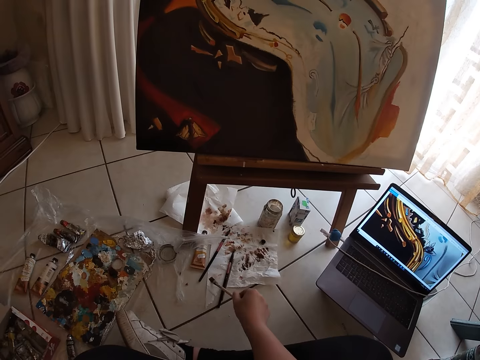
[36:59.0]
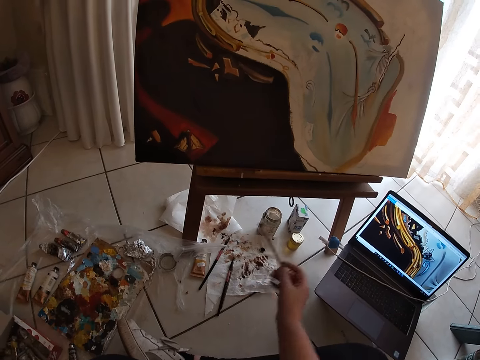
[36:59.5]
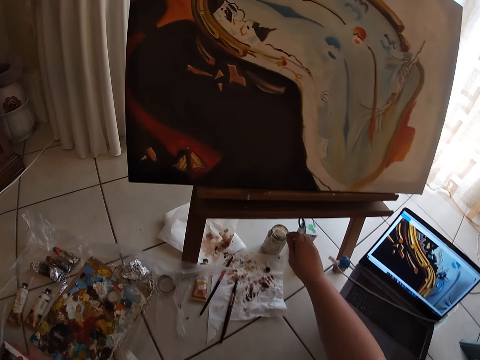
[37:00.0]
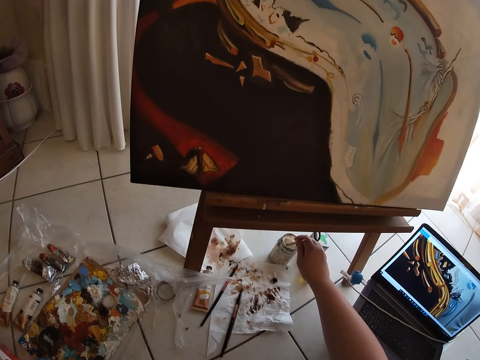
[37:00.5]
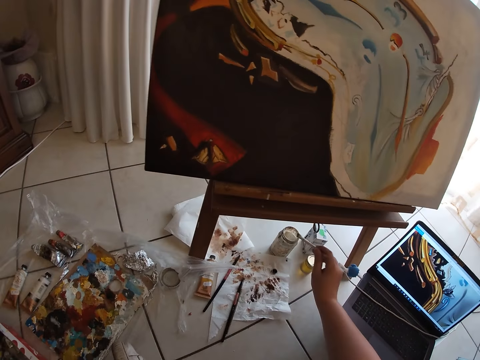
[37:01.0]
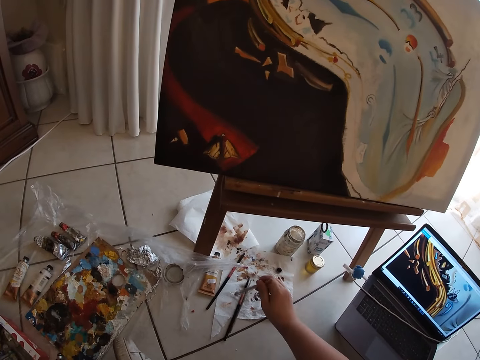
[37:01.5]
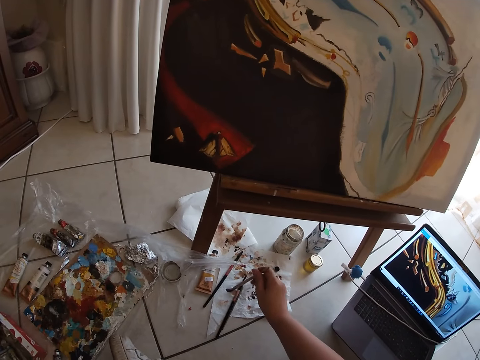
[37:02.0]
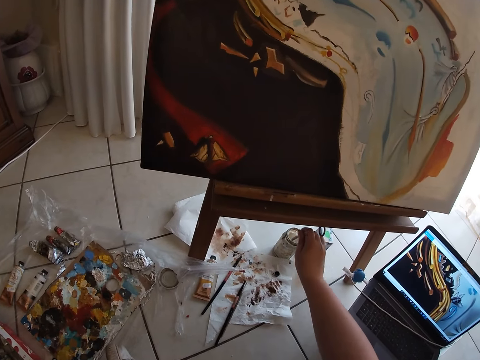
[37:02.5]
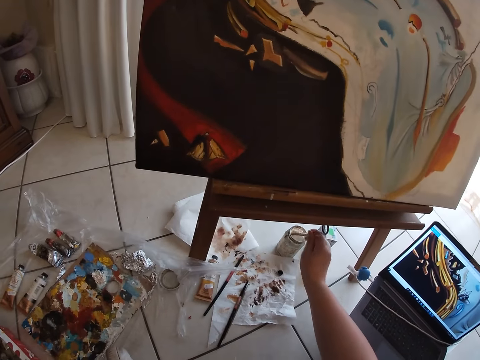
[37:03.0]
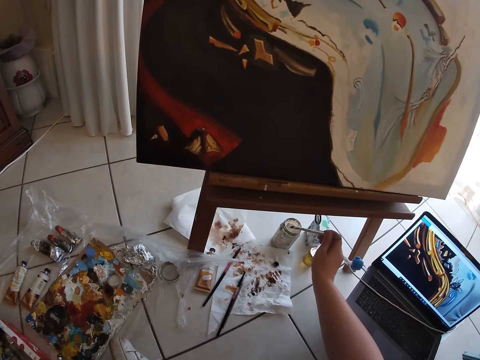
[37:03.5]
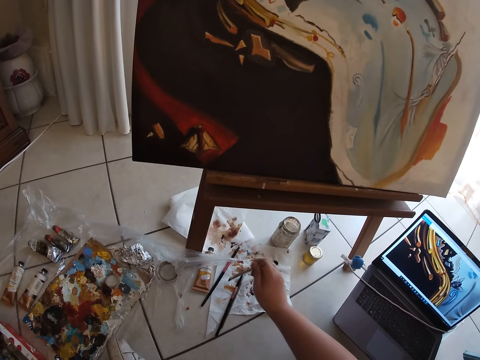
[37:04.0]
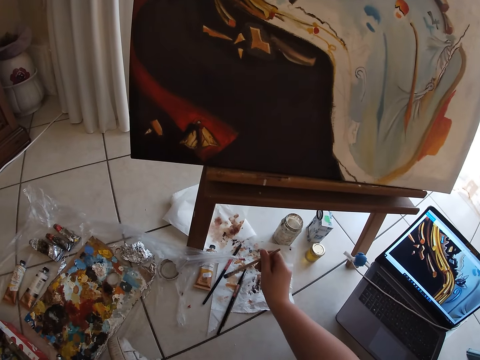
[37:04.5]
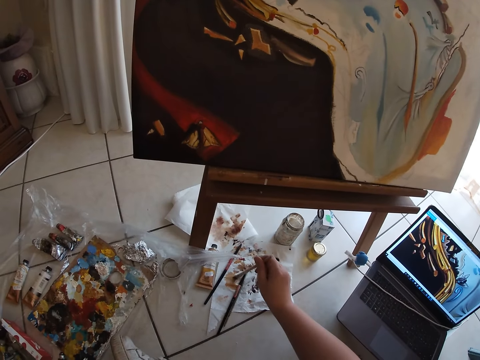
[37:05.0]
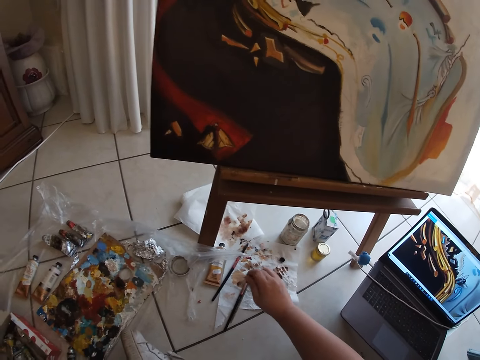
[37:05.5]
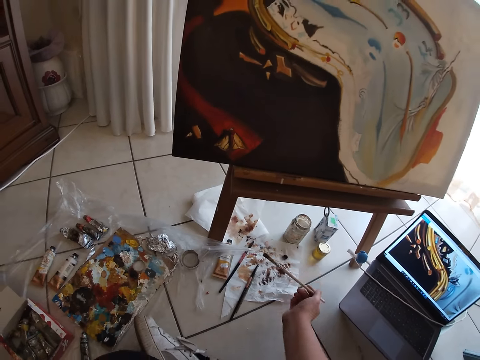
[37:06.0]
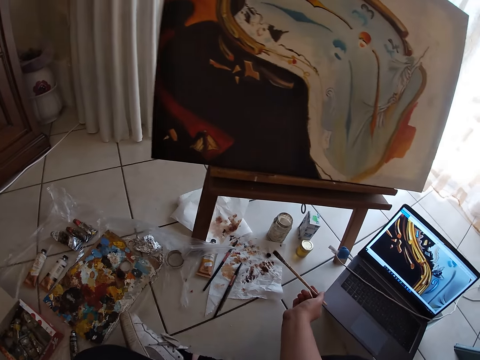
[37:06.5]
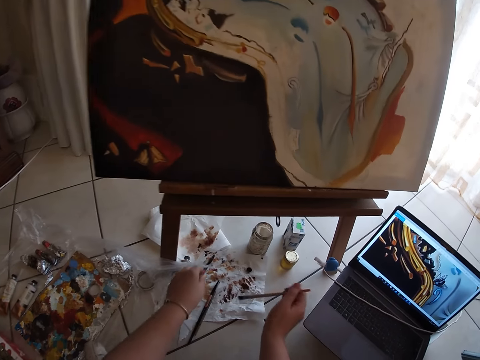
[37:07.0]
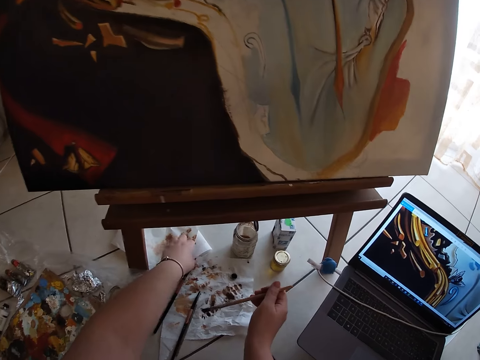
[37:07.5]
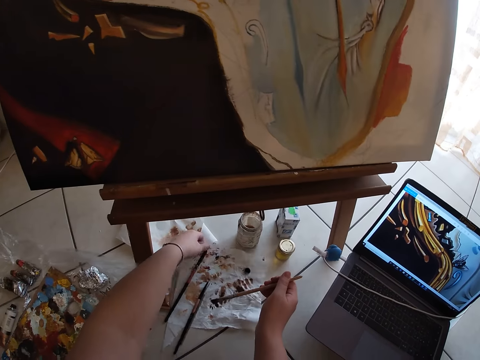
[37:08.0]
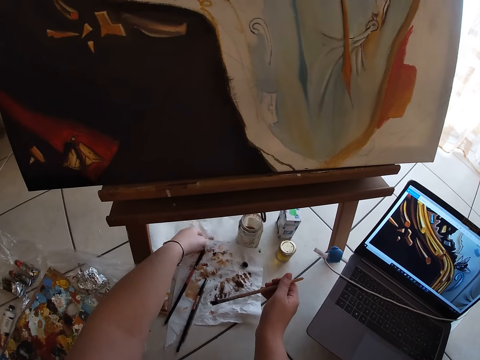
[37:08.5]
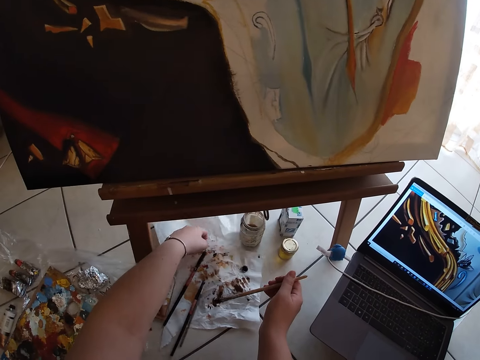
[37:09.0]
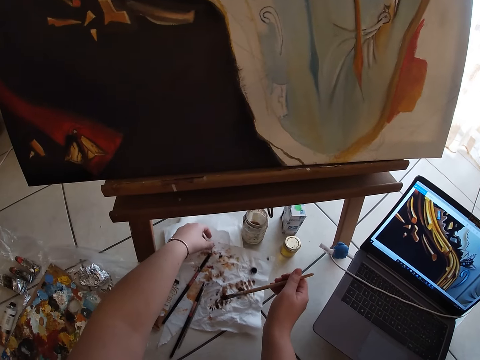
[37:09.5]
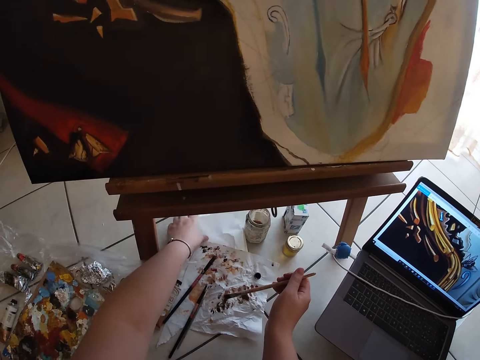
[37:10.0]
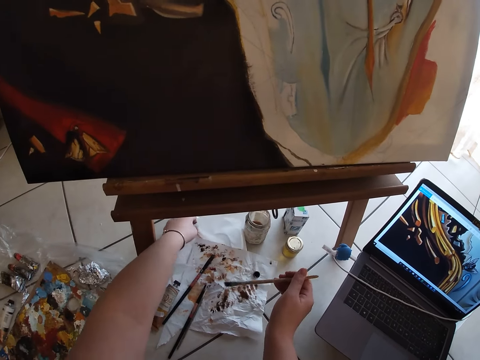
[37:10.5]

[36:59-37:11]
The camera wearer dips the paintbrush in his right hand in the water container. He cleans the paintbrush in his right hand on the paper lying on the ground. He dips the paintbrush in his right hand in the water container. He cleans the paintbrush in his right hand on the paper lying on the ground.

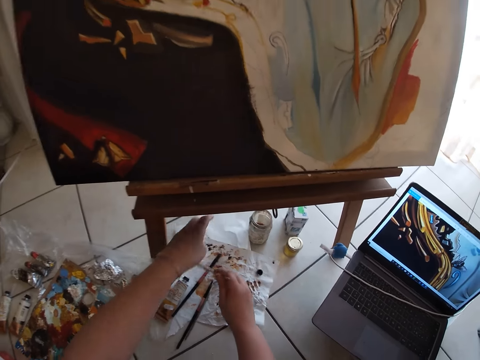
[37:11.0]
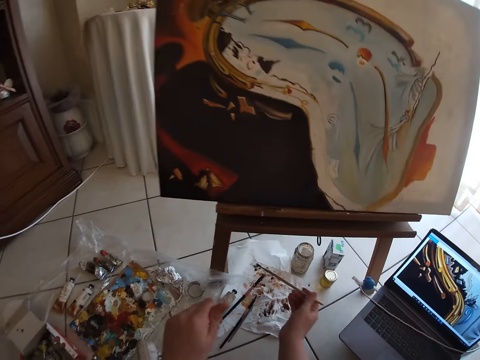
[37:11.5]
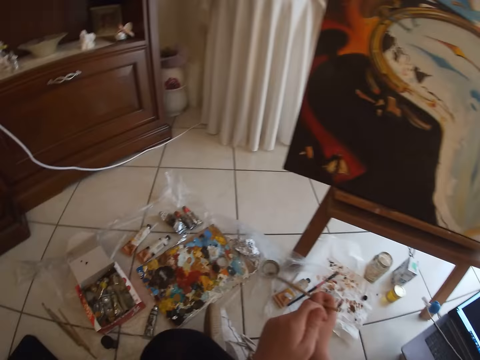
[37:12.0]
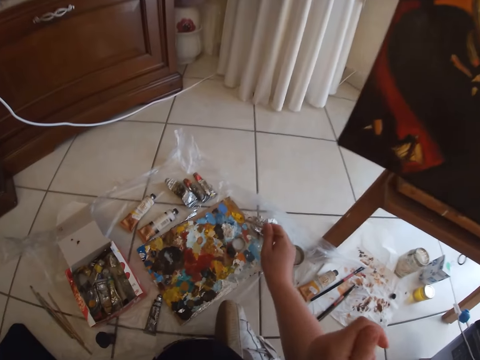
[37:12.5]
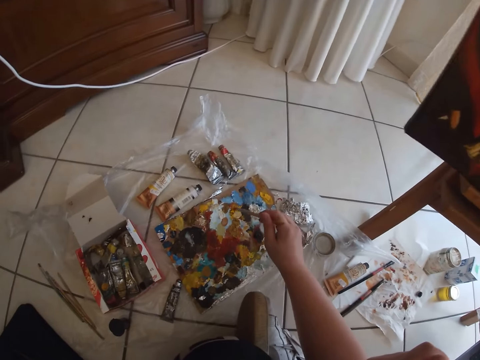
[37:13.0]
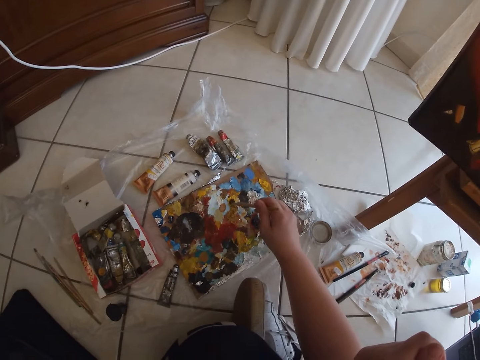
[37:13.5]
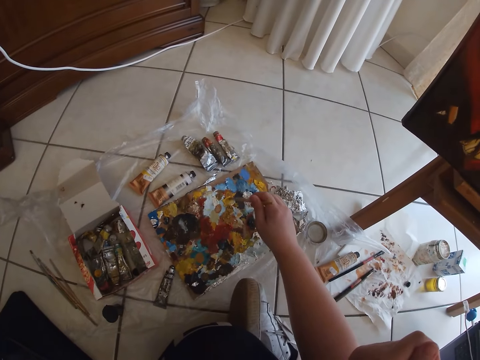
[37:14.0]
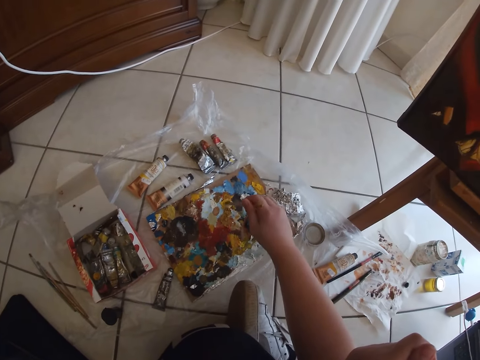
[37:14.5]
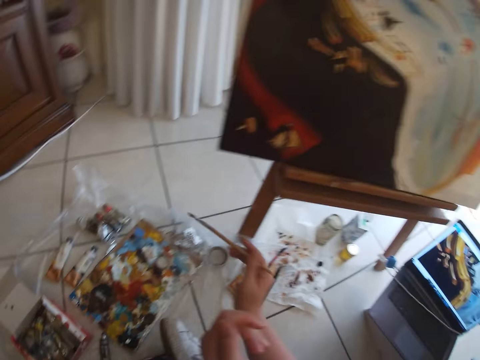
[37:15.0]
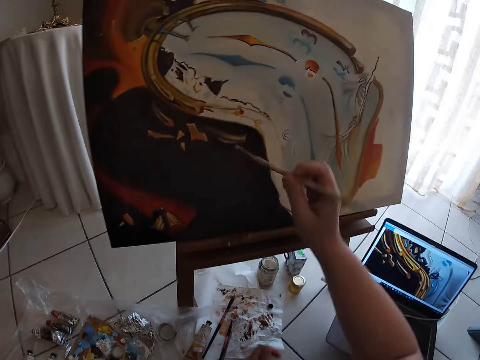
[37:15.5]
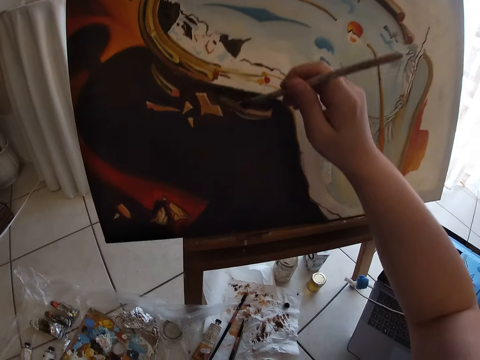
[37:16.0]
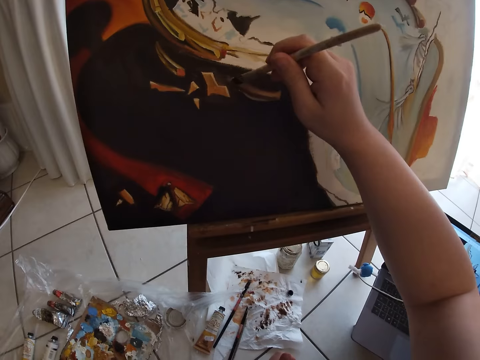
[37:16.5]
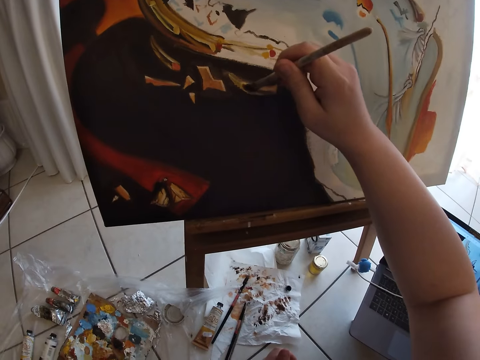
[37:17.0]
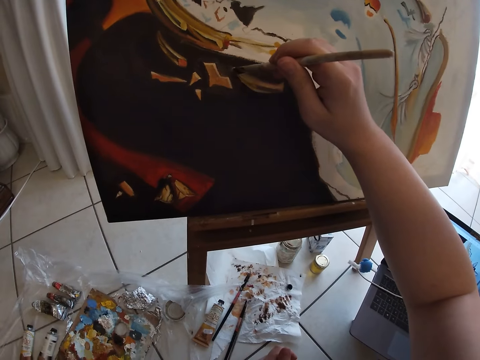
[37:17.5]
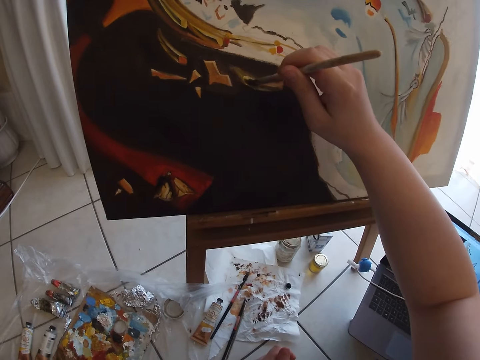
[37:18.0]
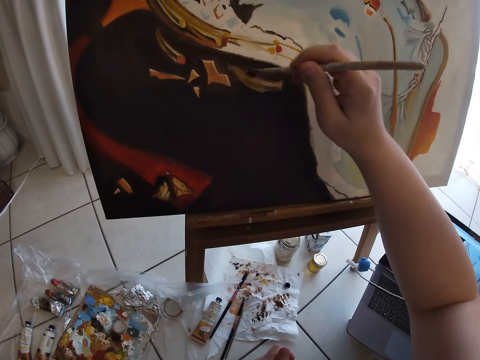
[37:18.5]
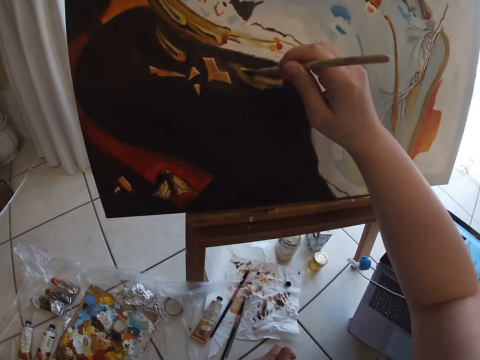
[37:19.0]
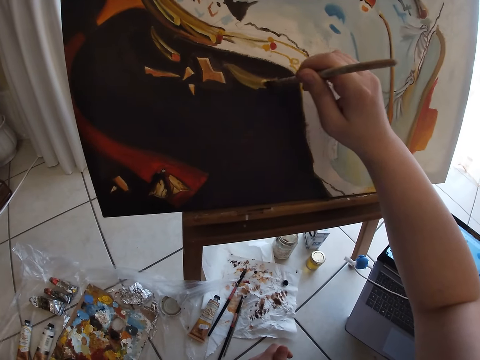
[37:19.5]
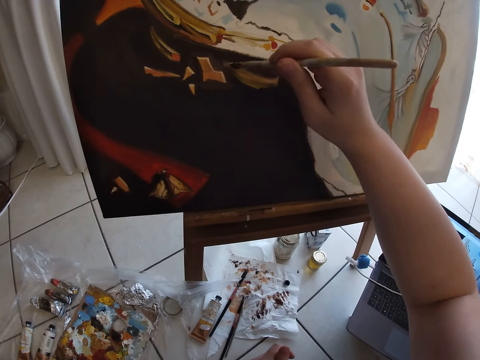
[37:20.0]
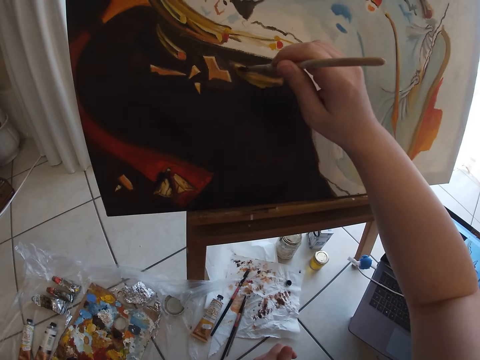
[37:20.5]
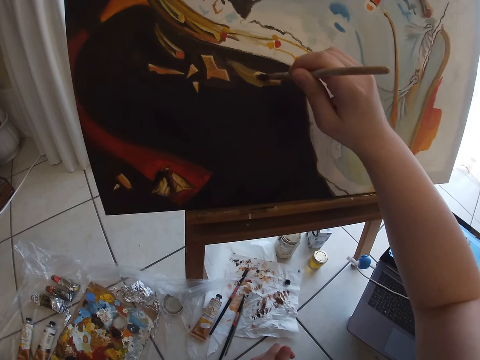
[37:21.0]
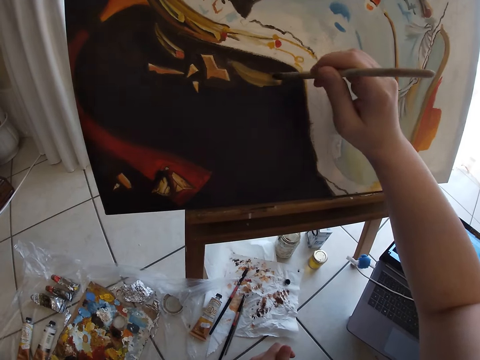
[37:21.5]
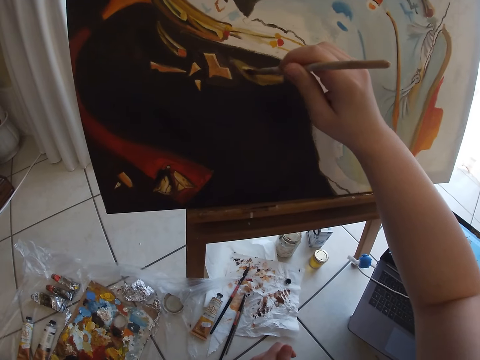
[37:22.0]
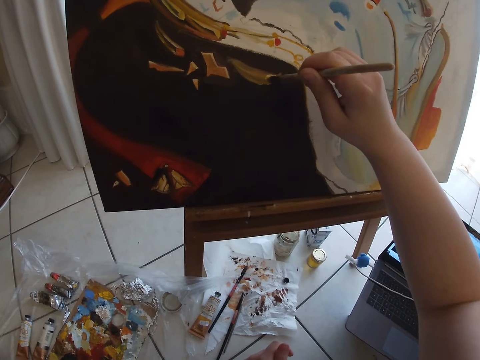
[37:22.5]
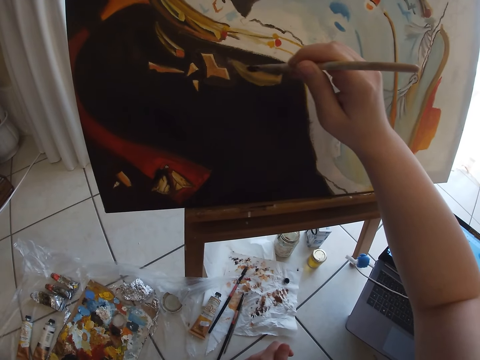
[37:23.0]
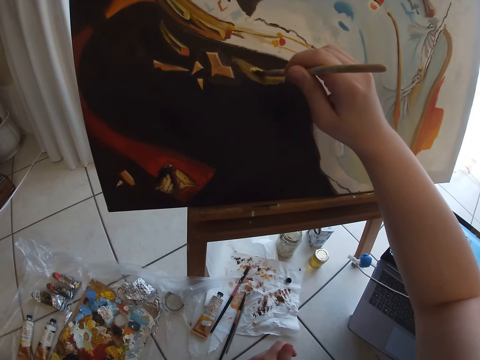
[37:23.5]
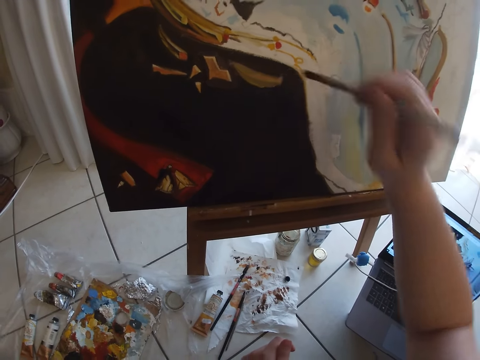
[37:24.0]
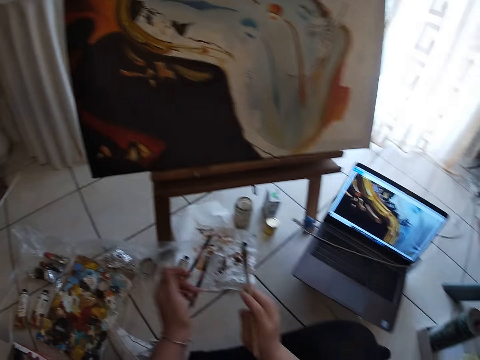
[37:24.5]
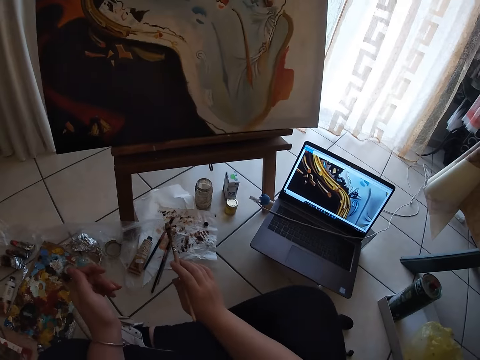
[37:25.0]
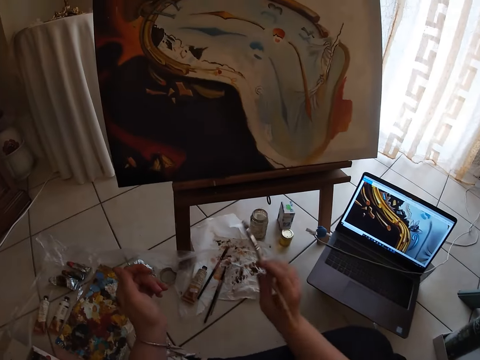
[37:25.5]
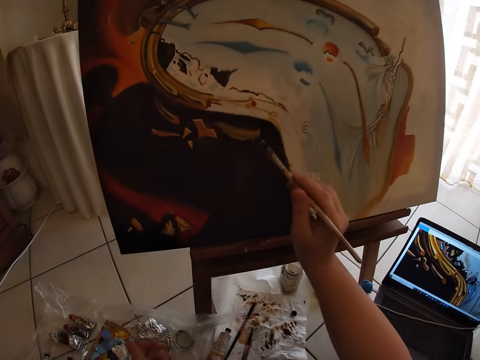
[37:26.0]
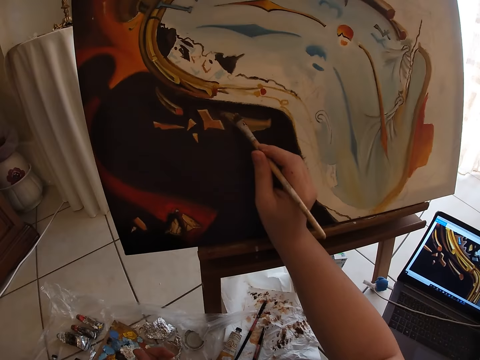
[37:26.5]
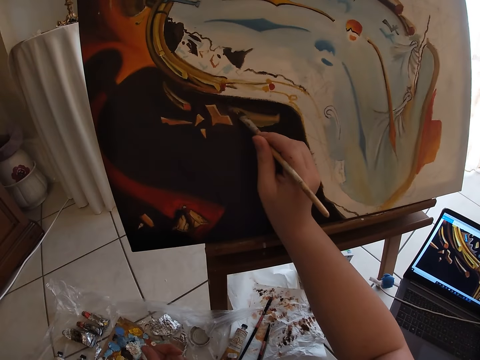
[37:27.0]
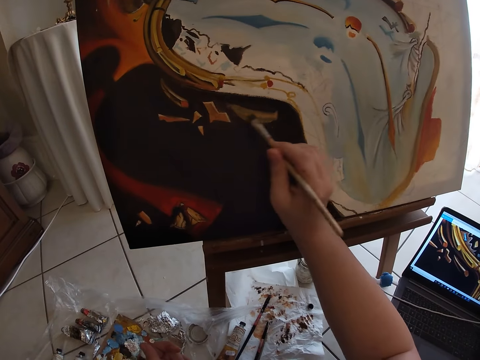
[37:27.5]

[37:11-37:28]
The camera wearer takes paint from the paint board on the ground with the paintbrush in his right hand. He paints the canvas with the paintbrush in his right hand.
